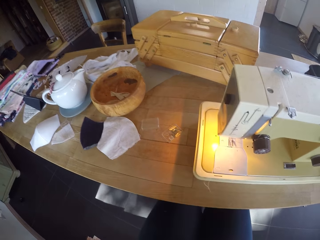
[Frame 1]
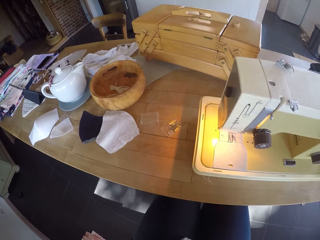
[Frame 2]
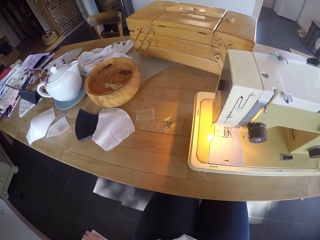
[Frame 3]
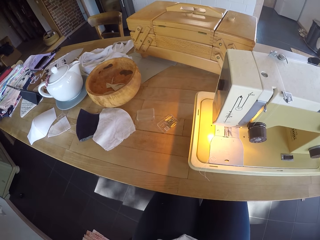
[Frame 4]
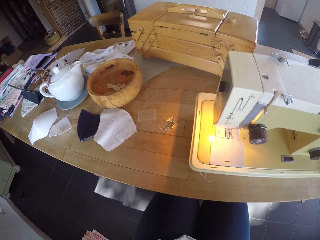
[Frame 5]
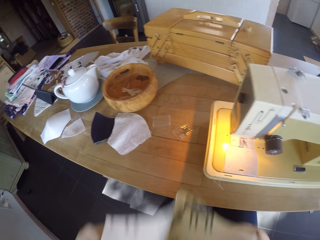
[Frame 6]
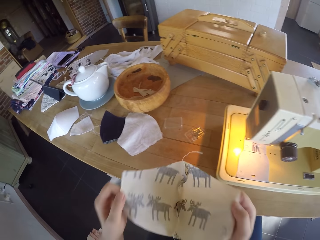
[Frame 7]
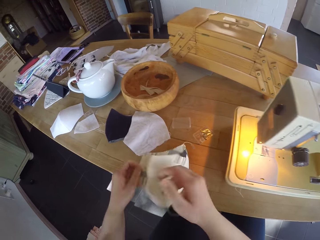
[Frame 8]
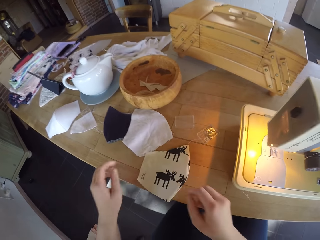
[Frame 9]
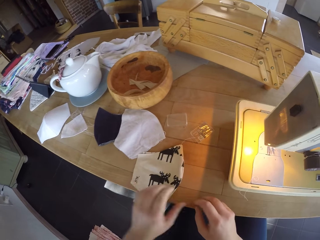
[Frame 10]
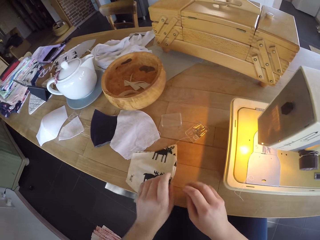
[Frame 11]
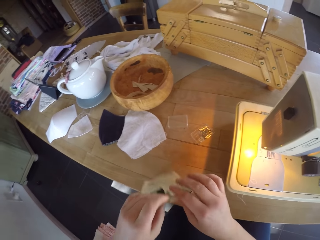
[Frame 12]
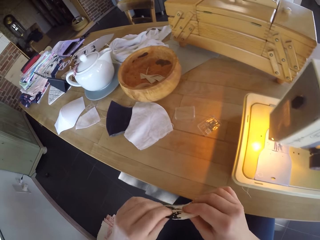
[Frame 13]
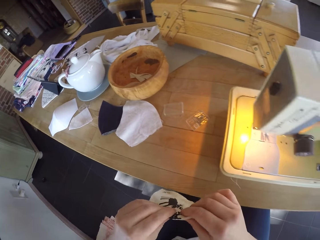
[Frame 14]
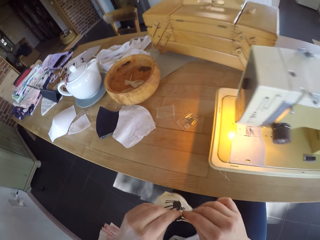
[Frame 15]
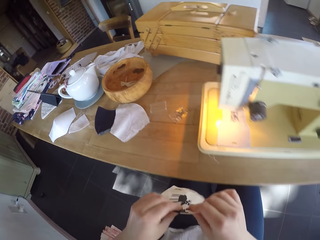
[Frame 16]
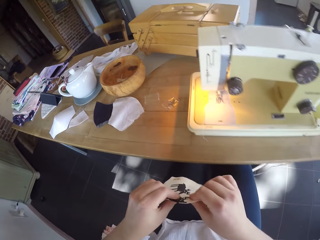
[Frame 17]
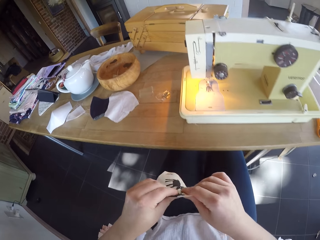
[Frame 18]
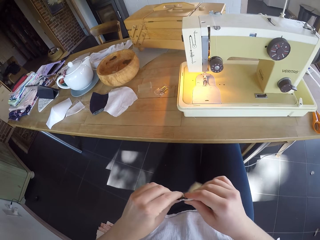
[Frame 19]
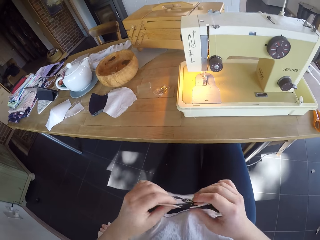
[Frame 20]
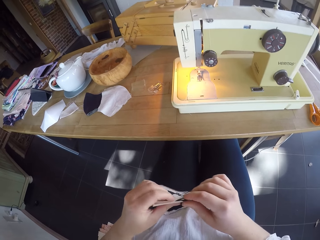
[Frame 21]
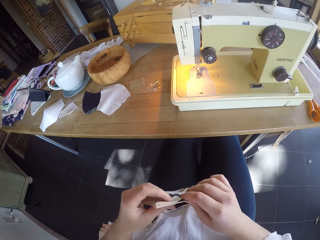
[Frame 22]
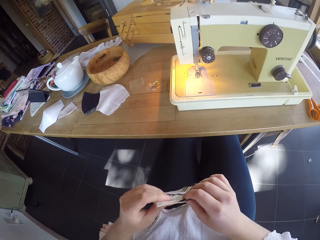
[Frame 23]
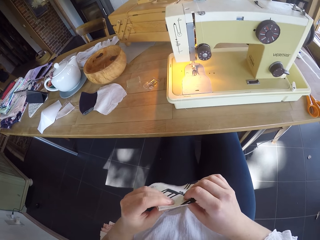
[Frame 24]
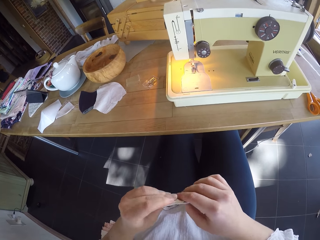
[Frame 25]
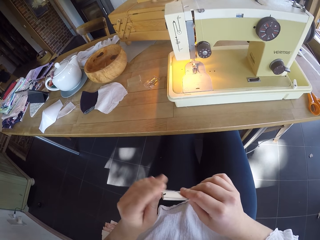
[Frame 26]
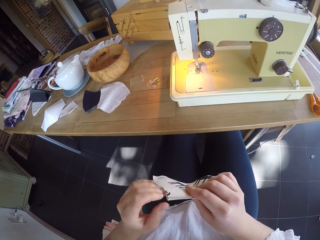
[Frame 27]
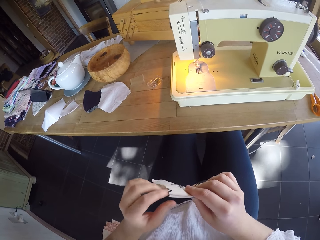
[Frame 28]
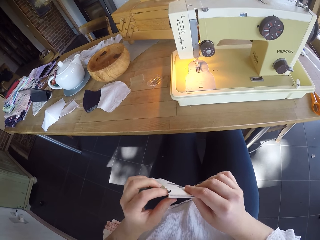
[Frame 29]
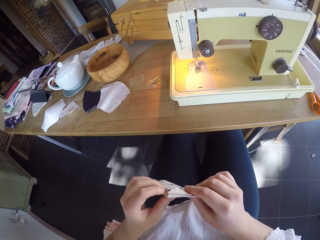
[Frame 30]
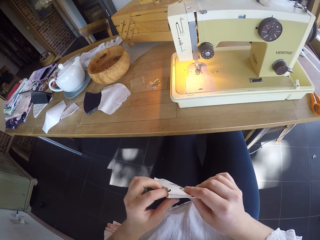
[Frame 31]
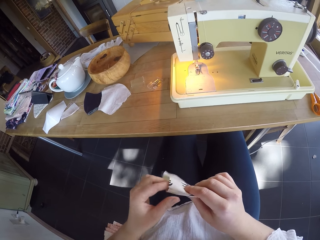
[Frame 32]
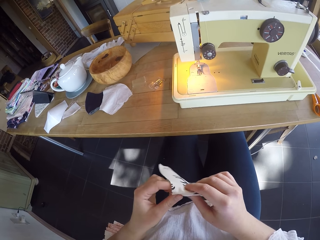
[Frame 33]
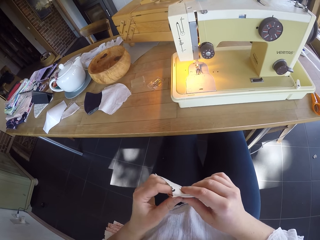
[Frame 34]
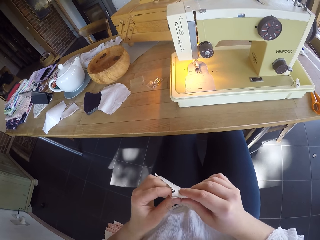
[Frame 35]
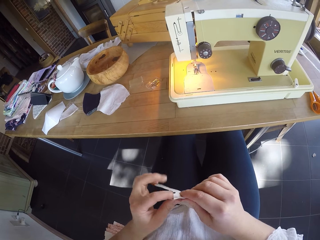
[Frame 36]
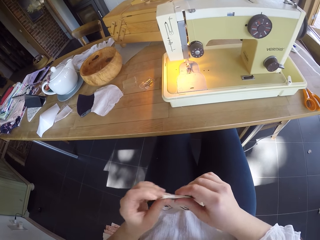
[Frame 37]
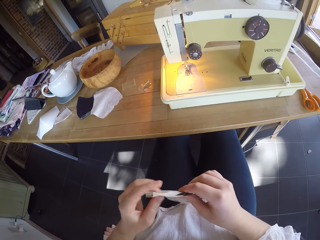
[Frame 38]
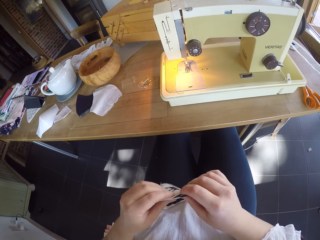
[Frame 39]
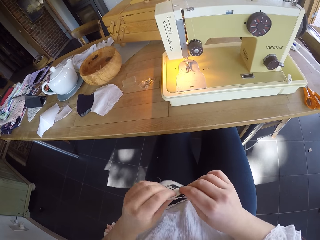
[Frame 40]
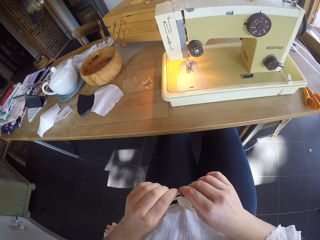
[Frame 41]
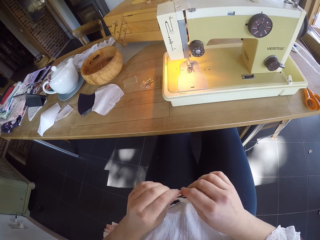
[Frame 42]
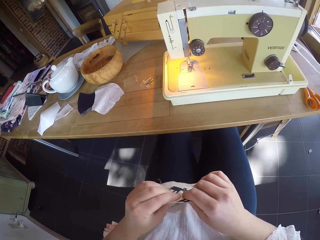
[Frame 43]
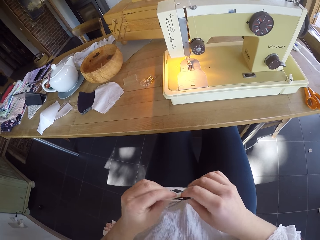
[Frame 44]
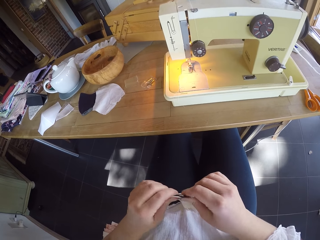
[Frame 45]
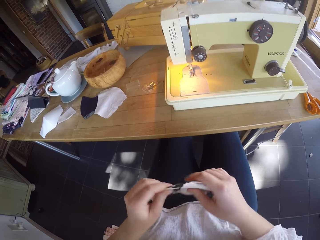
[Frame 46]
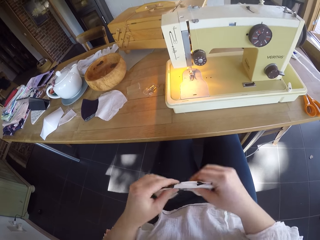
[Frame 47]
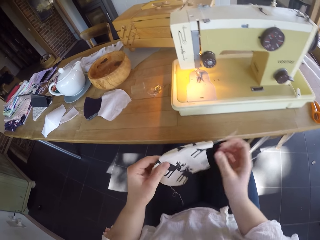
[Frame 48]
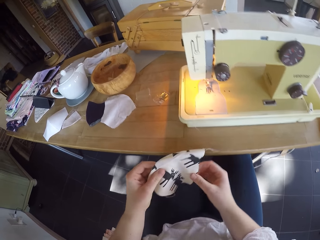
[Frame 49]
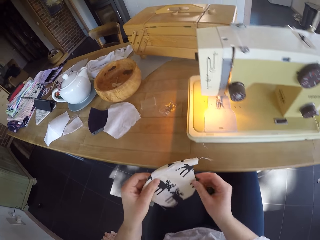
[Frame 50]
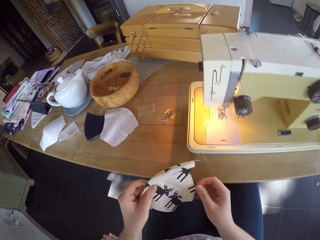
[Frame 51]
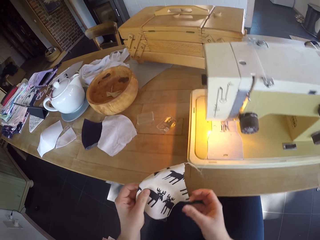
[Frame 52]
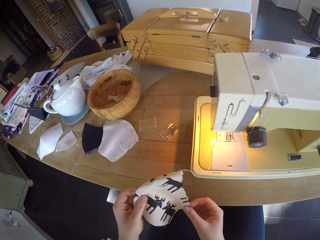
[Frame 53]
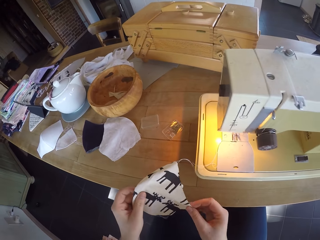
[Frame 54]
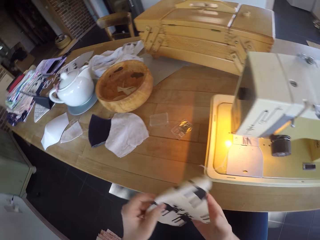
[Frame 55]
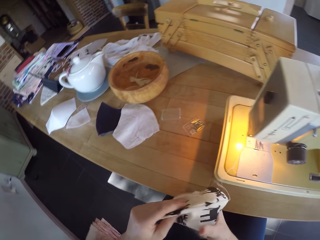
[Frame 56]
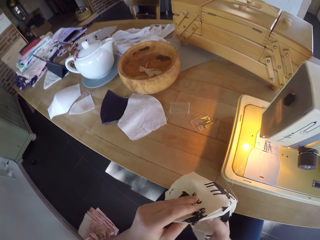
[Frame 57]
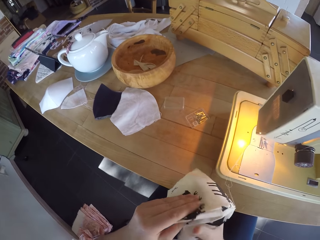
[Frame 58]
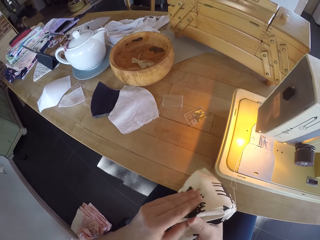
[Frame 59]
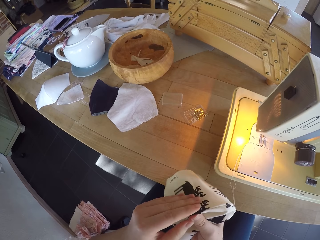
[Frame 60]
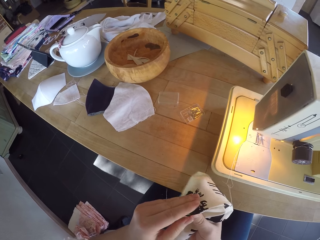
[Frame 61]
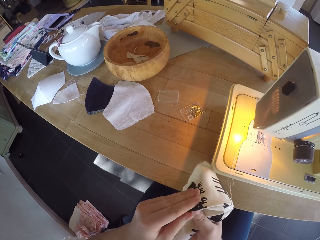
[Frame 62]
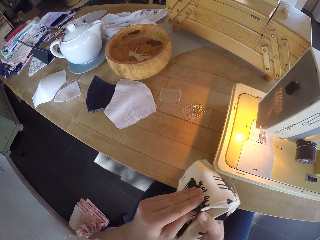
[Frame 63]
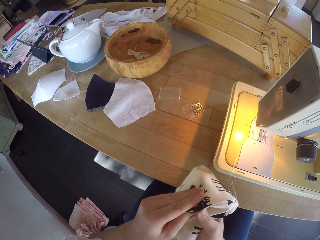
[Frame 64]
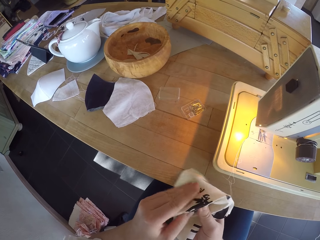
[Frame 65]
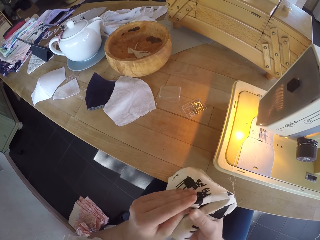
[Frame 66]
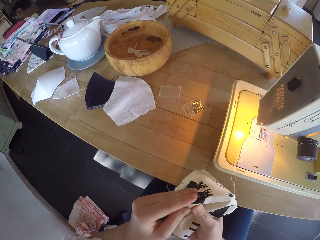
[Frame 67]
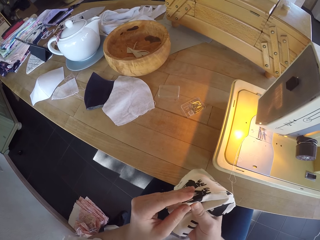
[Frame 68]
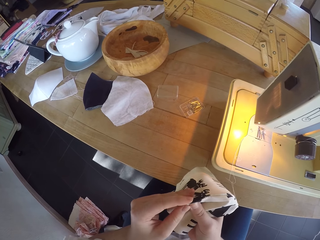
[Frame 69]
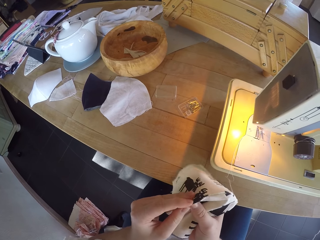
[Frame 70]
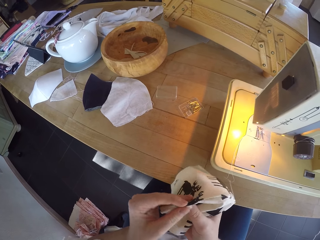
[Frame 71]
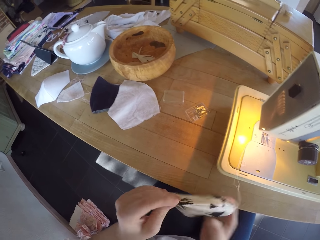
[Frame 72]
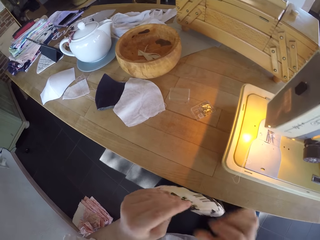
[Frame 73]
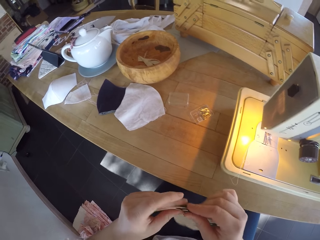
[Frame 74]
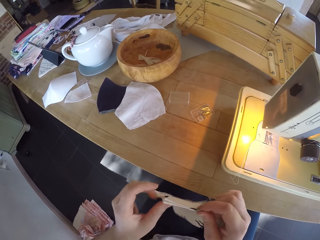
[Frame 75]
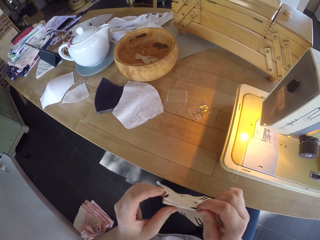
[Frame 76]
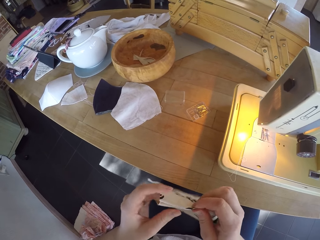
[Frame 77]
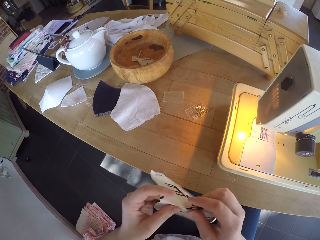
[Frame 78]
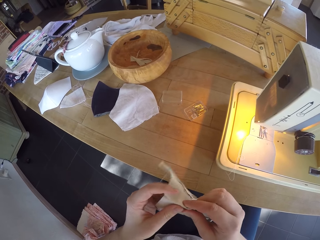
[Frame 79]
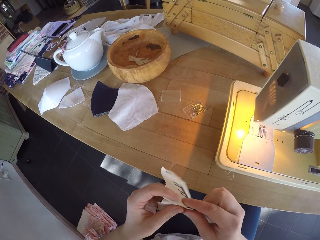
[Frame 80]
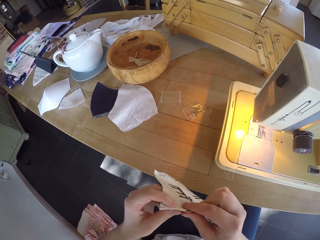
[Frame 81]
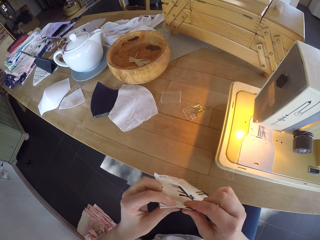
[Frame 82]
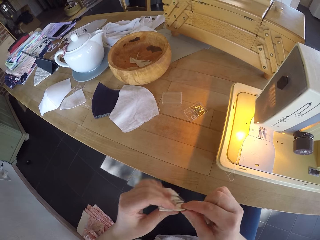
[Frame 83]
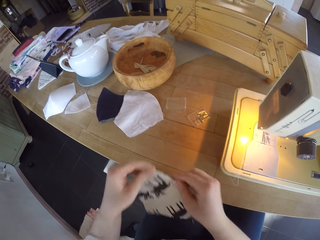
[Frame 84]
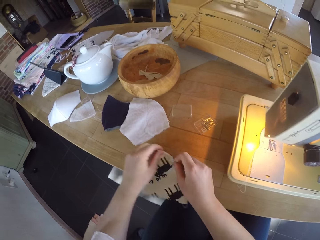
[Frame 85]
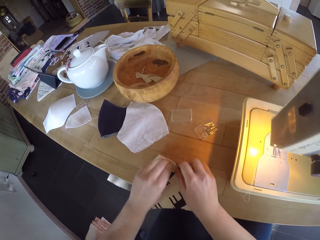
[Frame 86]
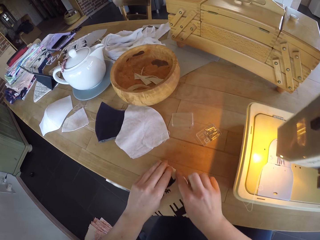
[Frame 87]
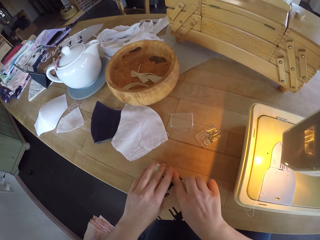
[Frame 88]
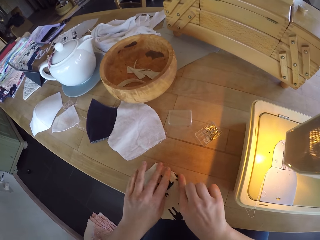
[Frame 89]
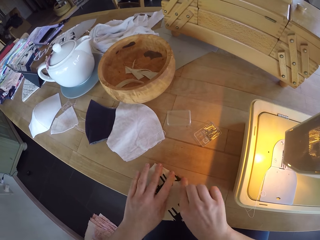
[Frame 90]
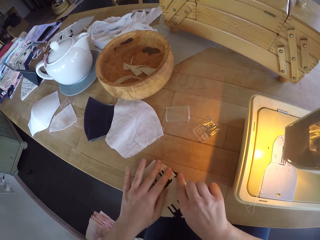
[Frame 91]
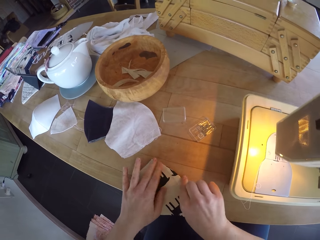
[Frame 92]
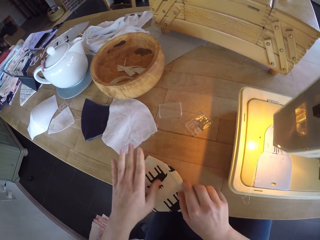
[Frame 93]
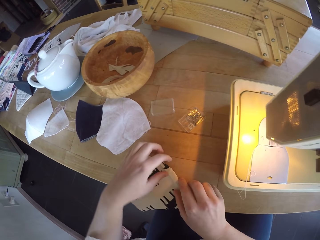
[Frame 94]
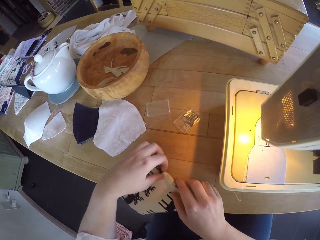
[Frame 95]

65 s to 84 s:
The camera wearer lifts up the piece of cloth or face mask. She drops the piece of cloth on the table. She picks up the piece of cloth from the table. She adjusts the piece of cloth with her hands. She folds the face mask. She dips her right hand into the piece of cloth. She adjusts the piece of cloth with her hands. She drops the piece of cloth on the table. She adjusts the piece of cloth with her hands.
